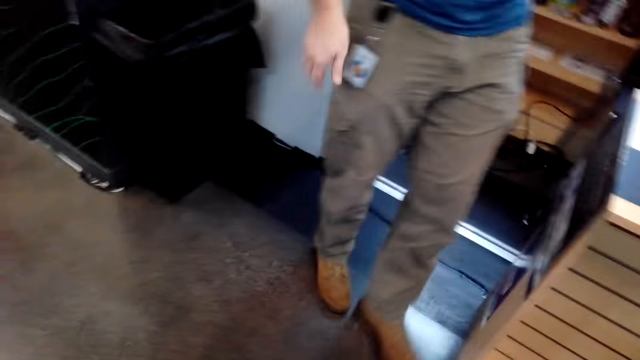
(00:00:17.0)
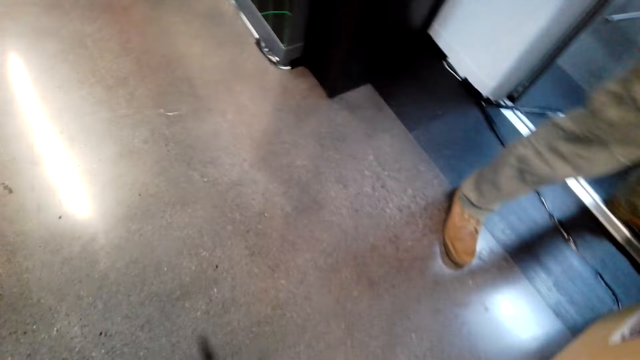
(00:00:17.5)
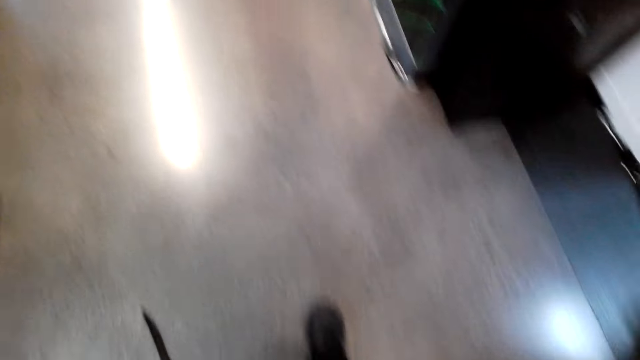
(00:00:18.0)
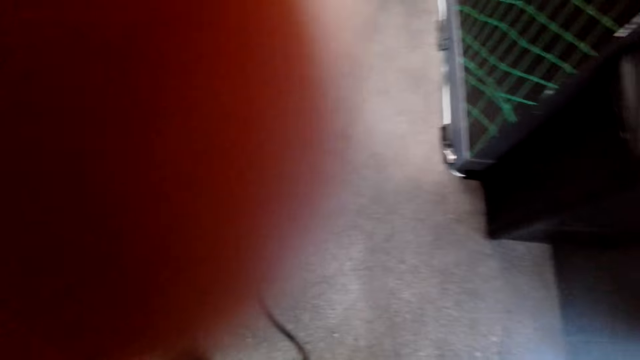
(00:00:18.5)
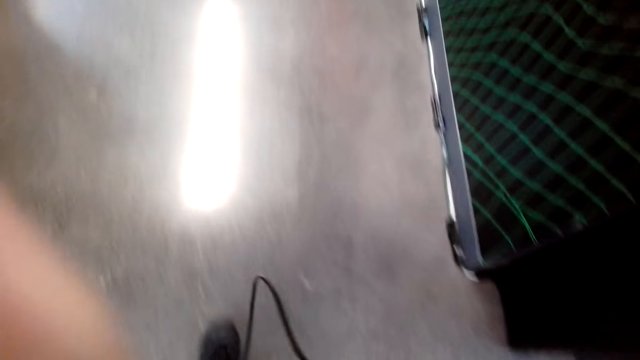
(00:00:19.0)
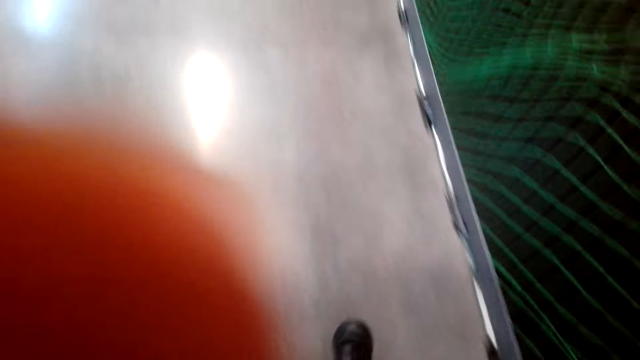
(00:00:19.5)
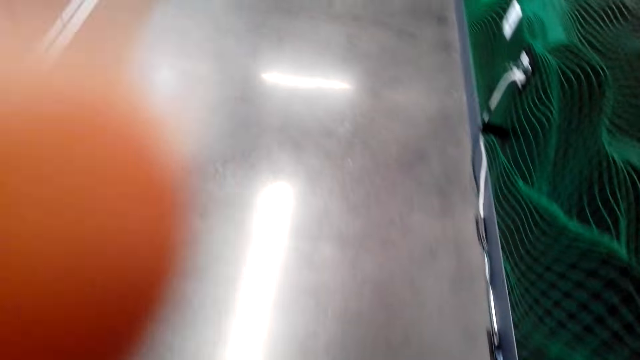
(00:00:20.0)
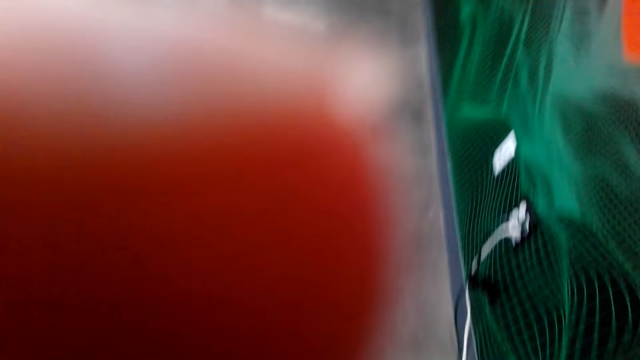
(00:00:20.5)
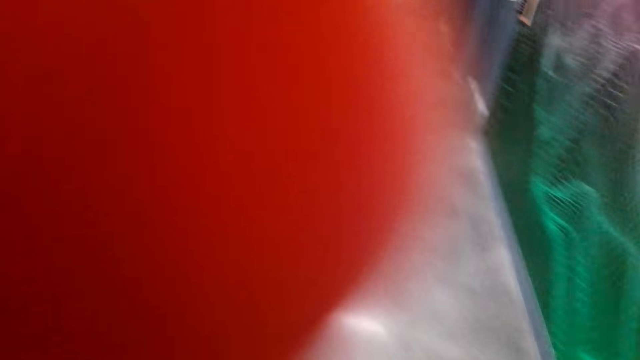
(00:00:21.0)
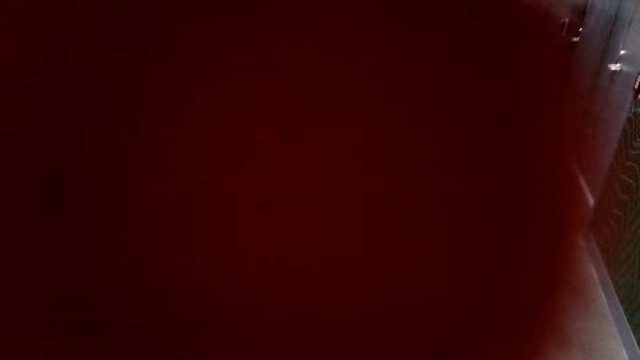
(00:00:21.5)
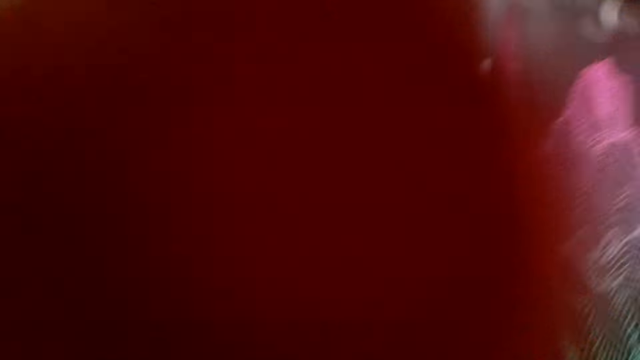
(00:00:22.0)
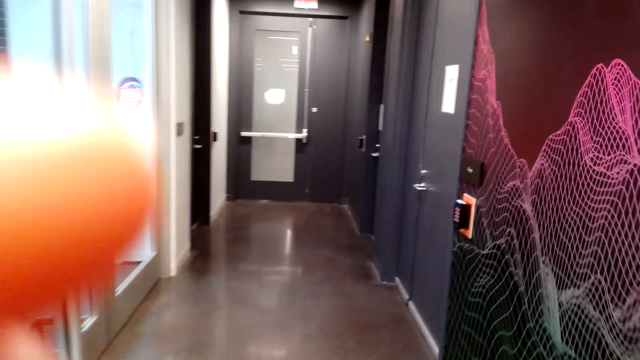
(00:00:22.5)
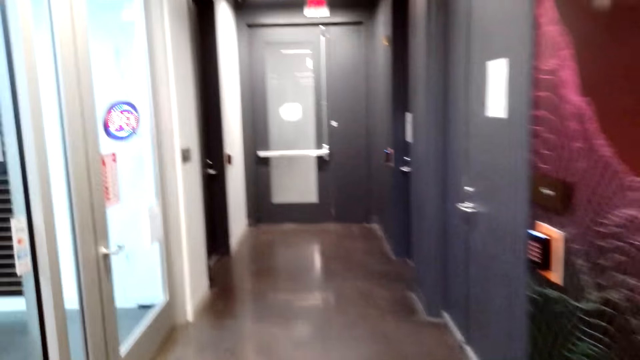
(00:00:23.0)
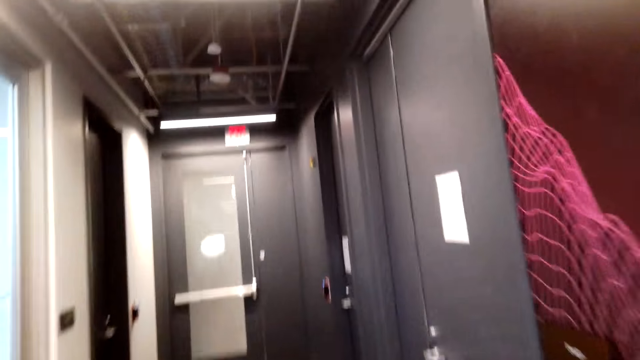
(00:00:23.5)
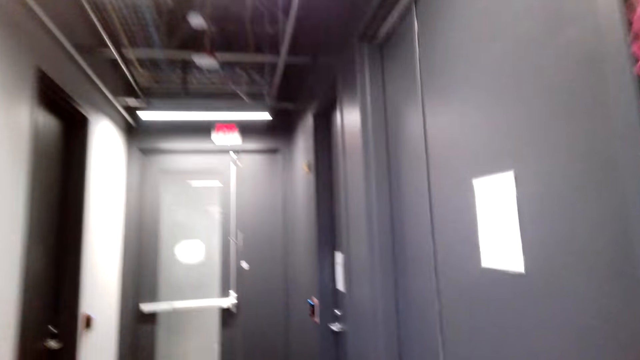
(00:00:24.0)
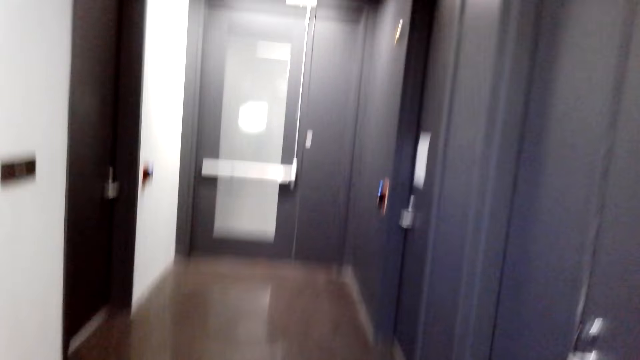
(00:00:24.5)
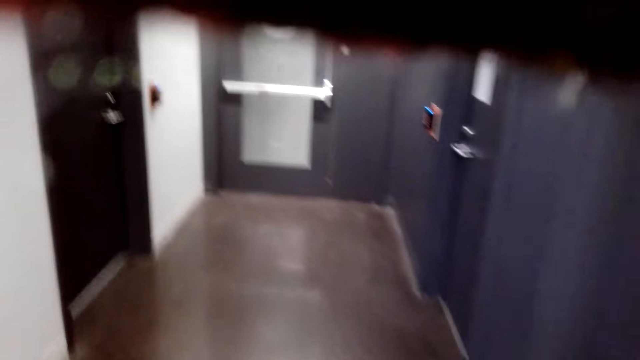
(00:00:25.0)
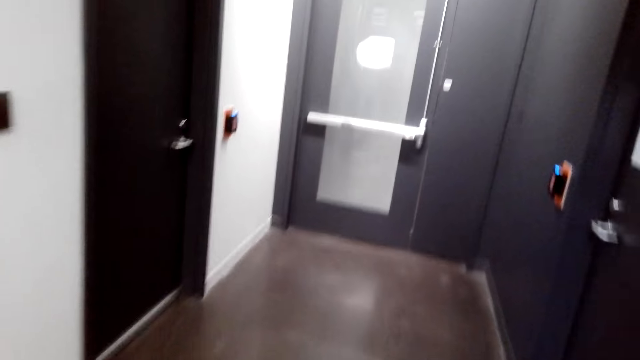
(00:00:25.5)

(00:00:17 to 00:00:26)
The camera wearer walks on the hallway. They adjust the camera. They move to the next room.

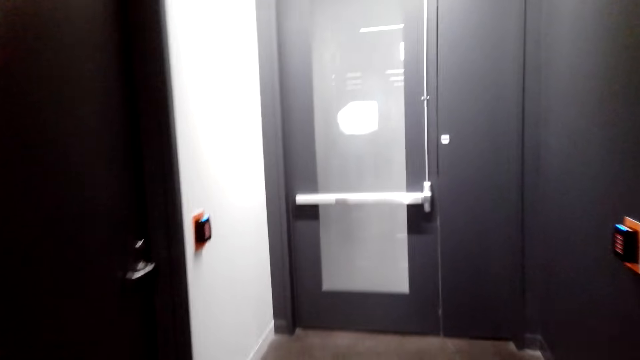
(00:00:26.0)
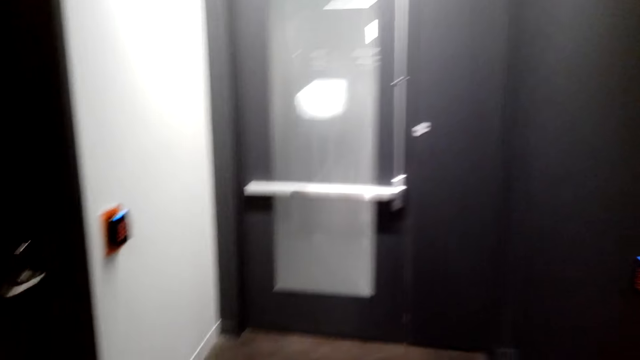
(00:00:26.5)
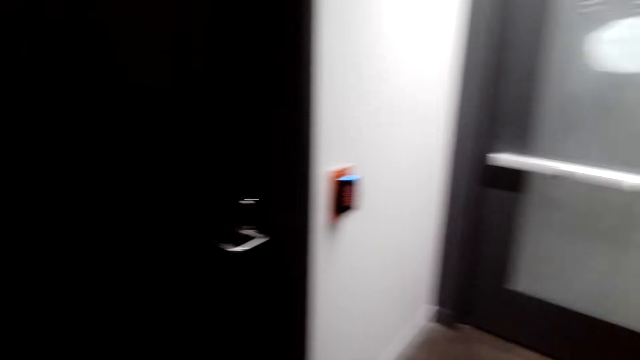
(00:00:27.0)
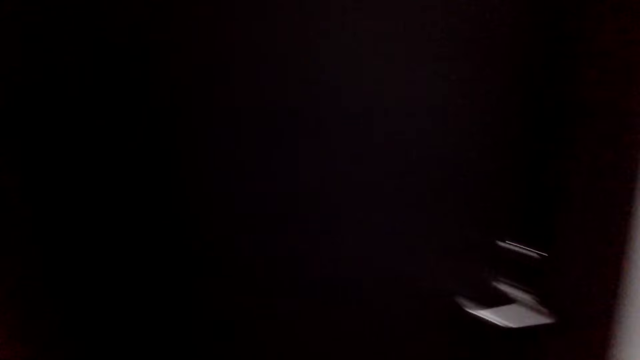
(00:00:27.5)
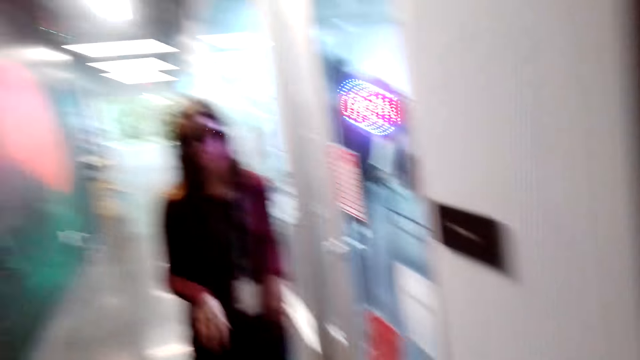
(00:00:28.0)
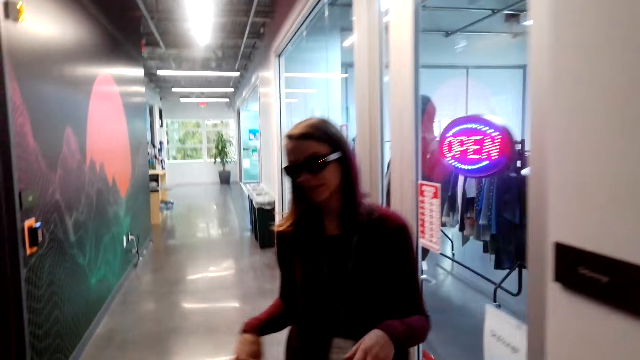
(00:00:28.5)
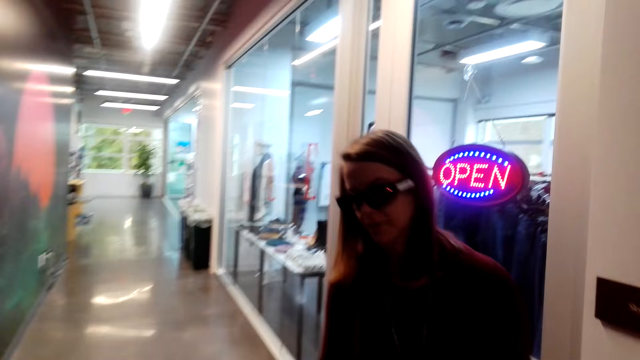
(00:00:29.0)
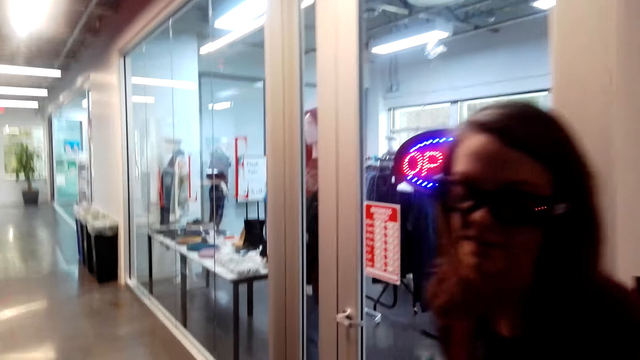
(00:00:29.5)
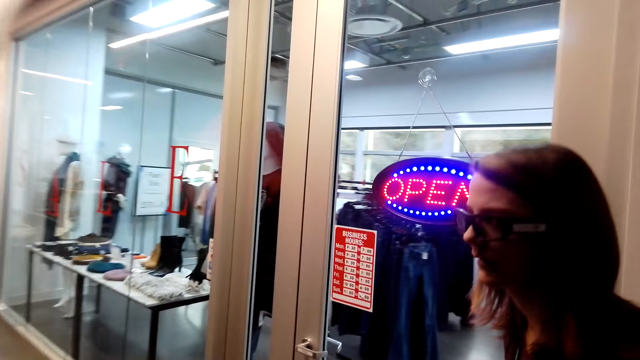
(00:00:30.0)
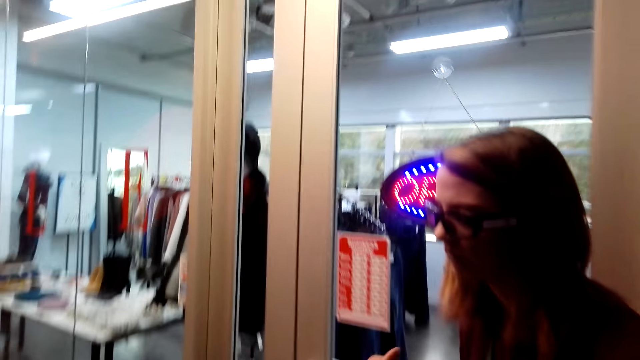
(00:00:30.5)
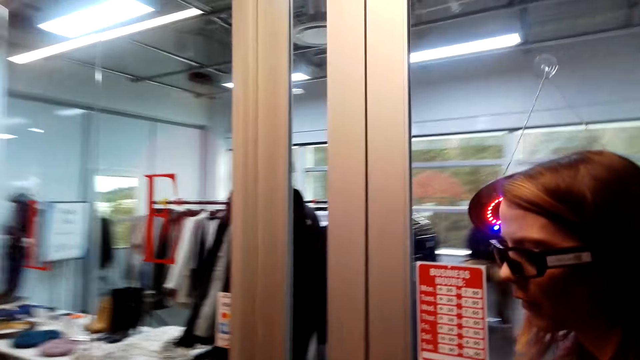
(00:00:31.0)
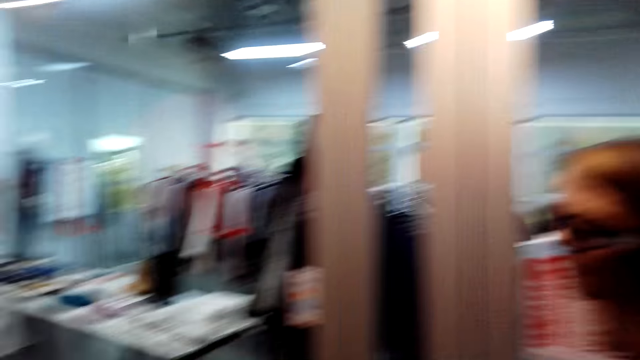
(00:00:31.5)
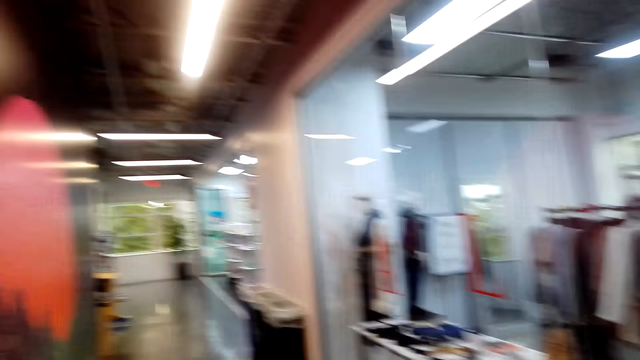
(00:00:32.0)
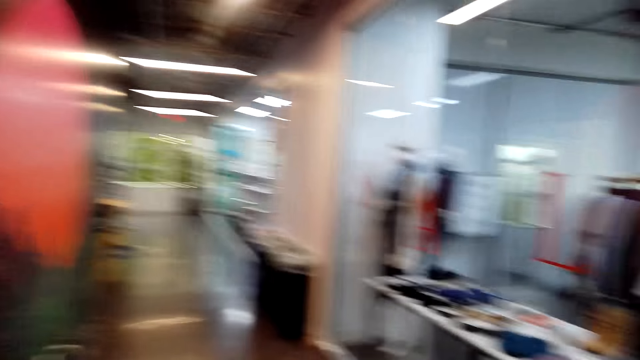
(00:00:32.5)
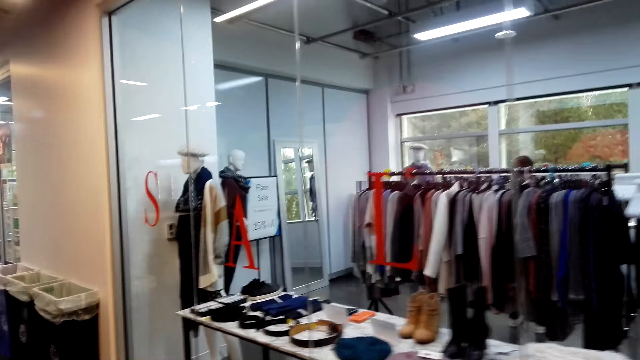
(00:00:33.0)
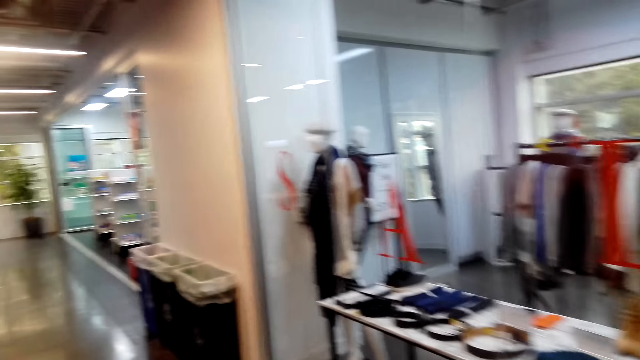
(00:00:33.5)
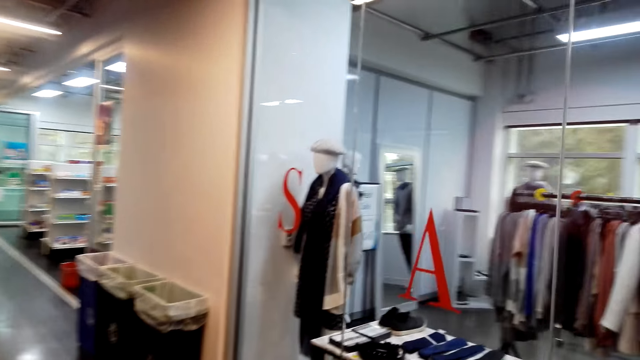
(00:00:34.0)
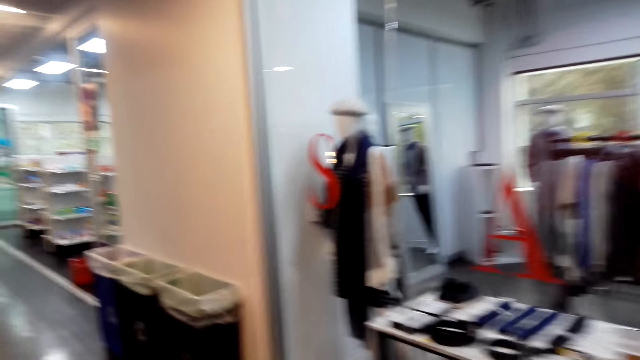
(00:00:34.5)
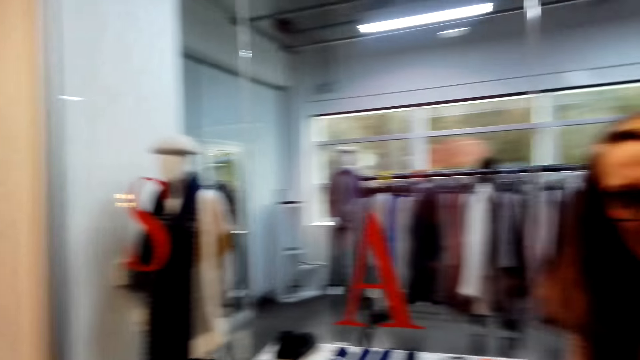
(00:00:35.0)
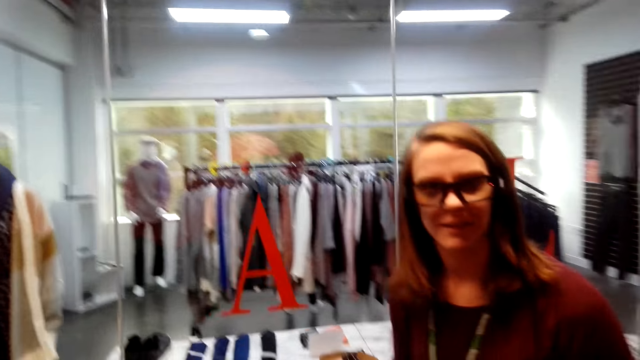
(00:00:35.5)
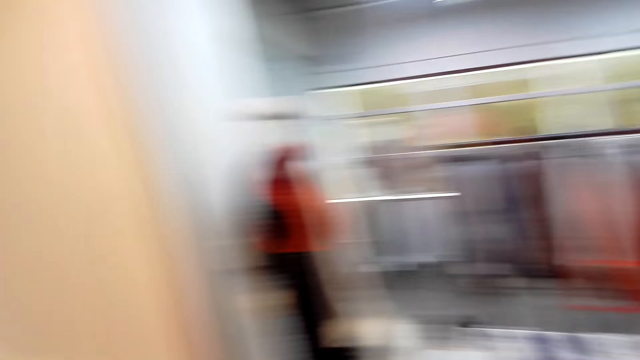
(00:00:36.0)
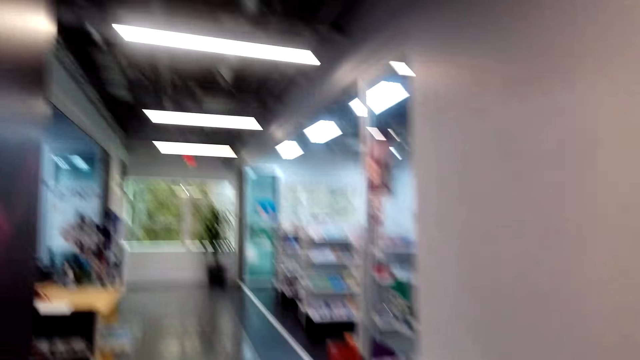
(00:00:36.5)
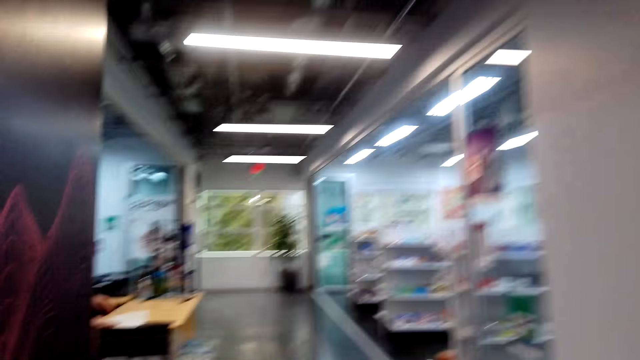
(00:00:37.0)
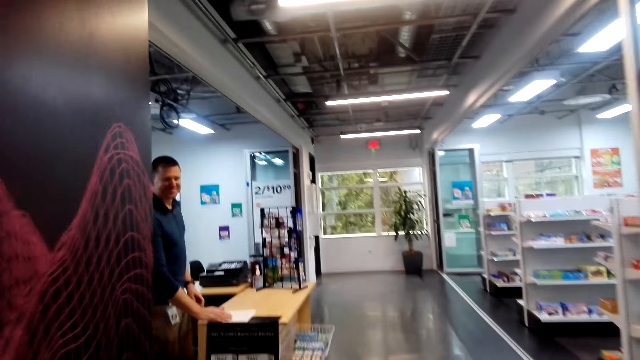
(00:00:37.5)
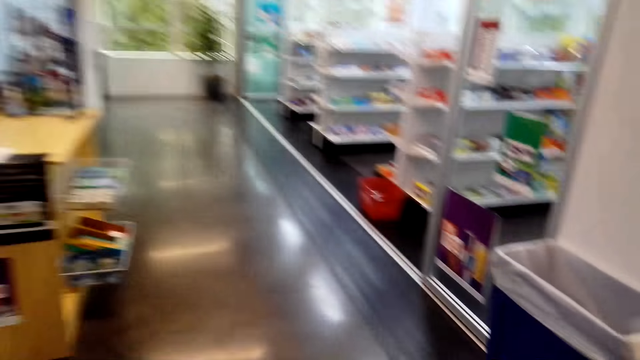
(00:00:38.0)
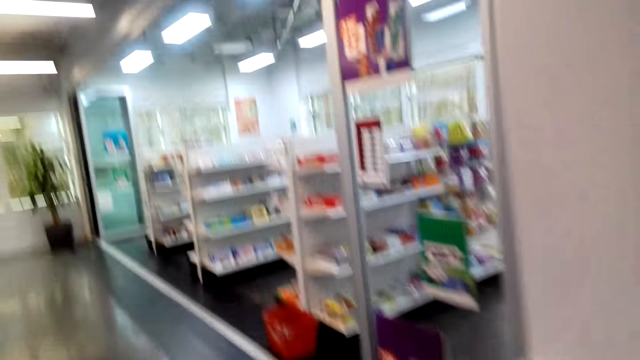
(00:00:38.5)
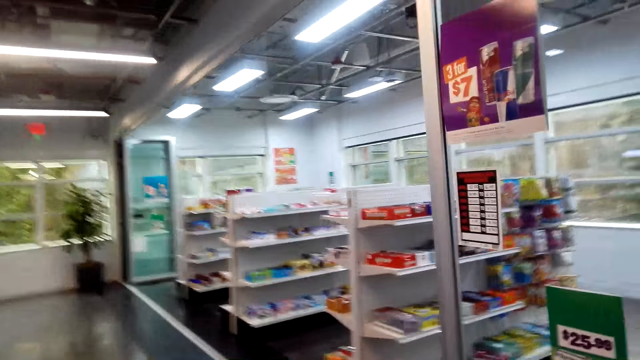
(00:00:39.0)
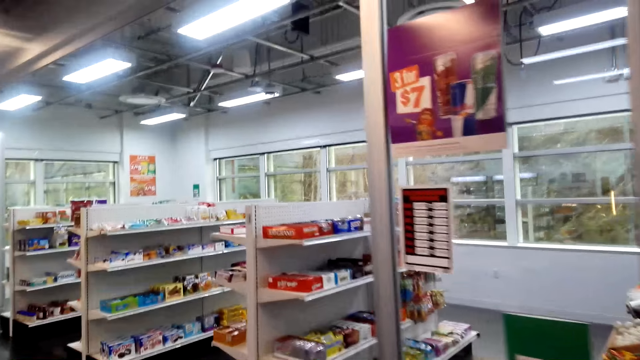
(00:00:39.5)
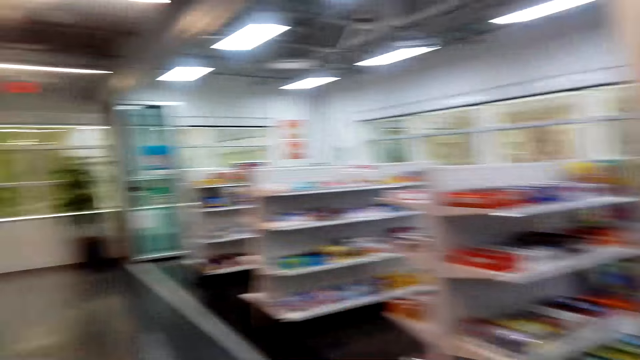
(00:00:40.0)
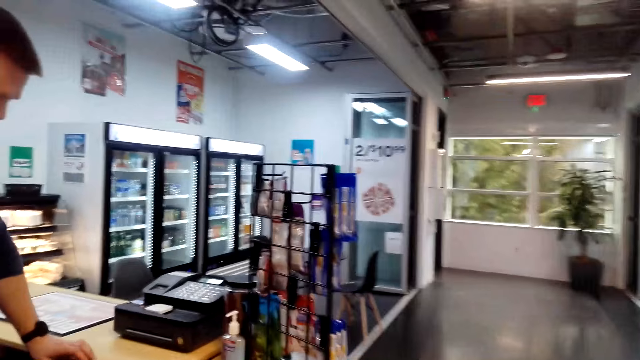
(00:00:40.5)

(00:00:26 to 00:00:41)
A woman speaks to the camera wearer. The camera wearer speaks to the woman and walks to a convenience store. The woman walks to the convenience store.
